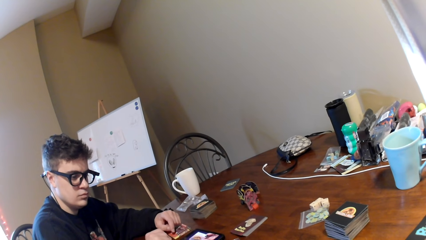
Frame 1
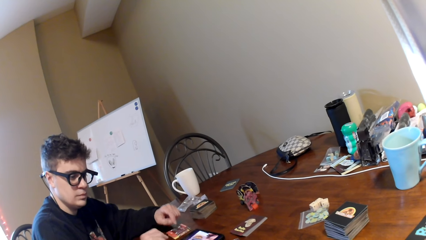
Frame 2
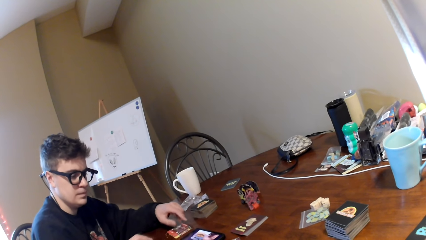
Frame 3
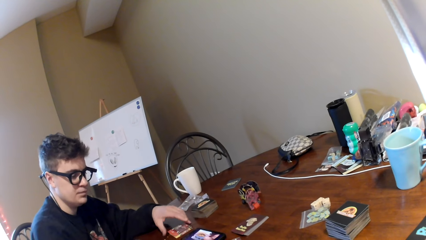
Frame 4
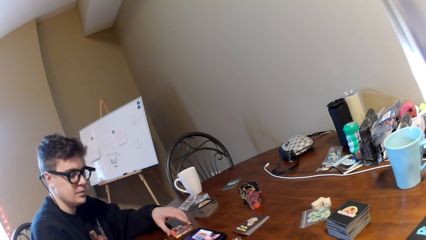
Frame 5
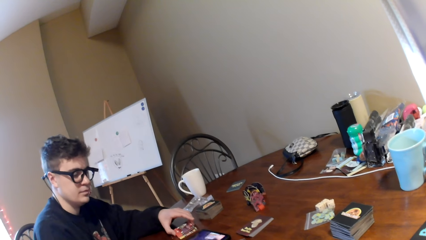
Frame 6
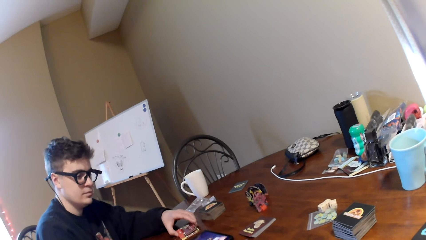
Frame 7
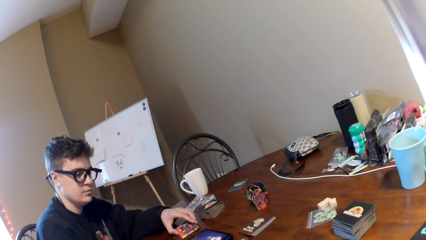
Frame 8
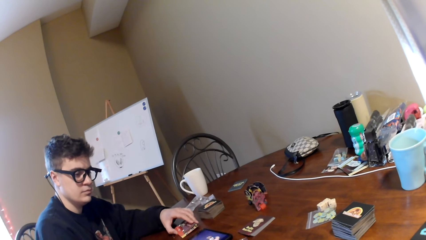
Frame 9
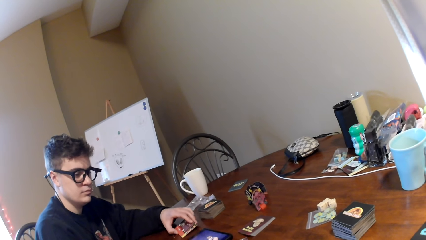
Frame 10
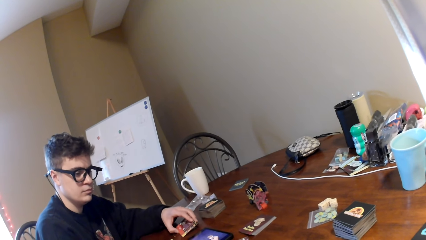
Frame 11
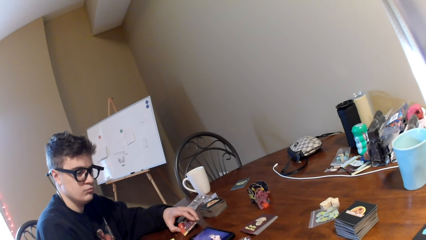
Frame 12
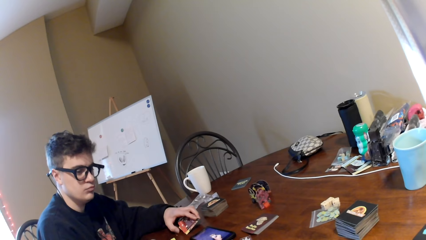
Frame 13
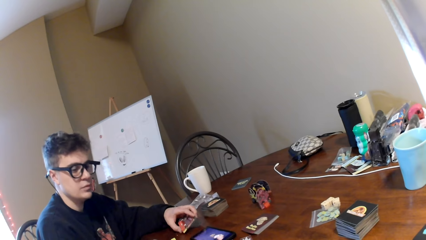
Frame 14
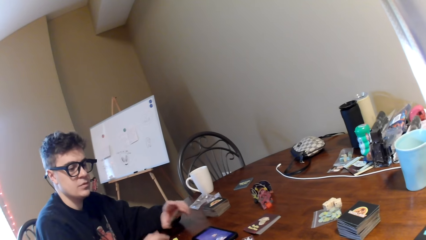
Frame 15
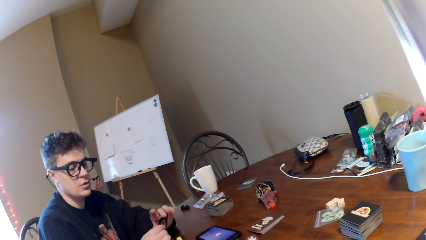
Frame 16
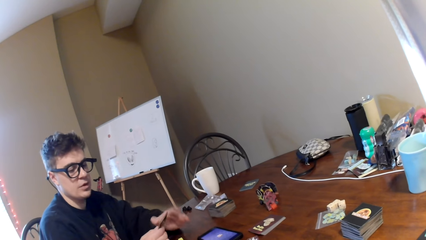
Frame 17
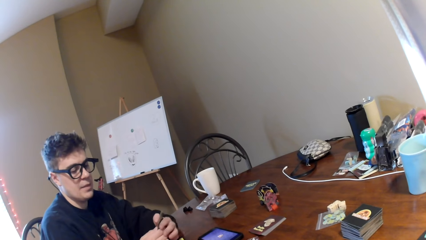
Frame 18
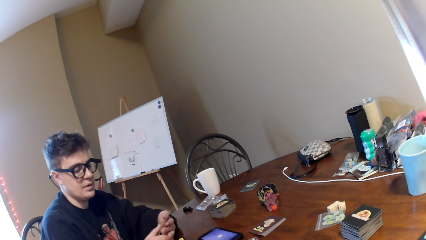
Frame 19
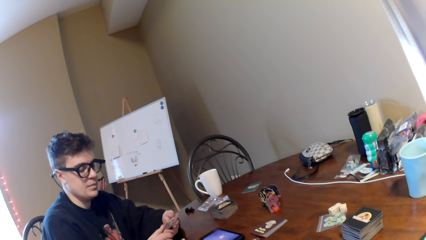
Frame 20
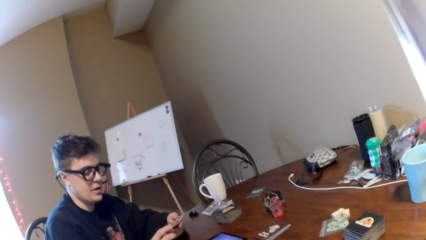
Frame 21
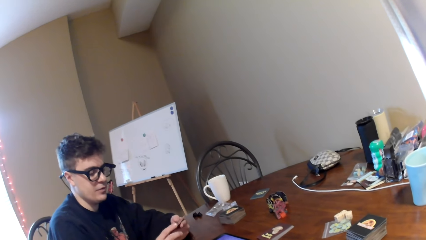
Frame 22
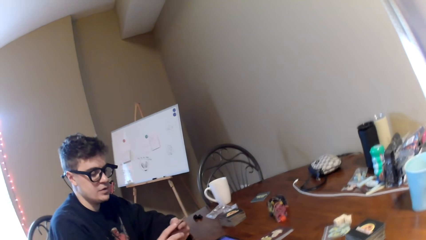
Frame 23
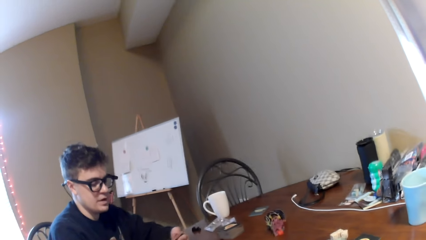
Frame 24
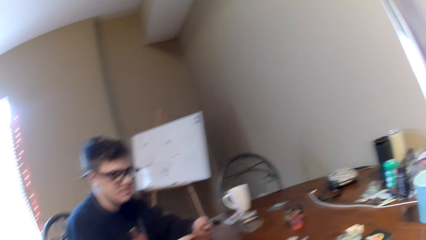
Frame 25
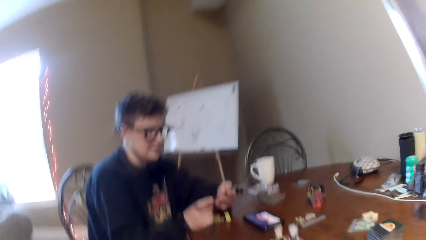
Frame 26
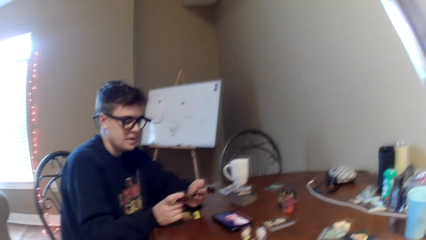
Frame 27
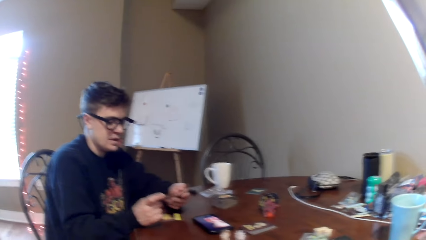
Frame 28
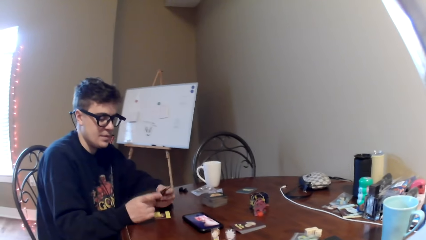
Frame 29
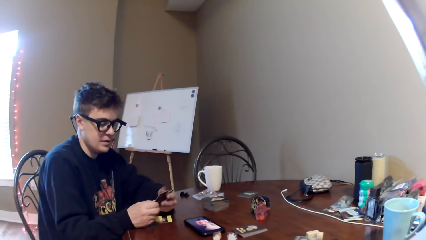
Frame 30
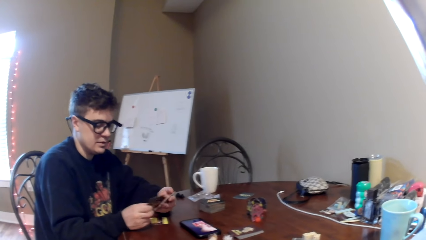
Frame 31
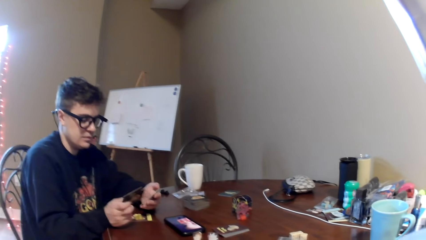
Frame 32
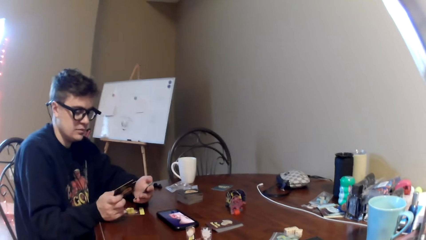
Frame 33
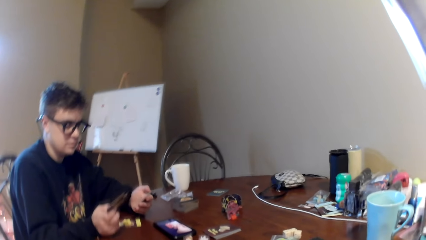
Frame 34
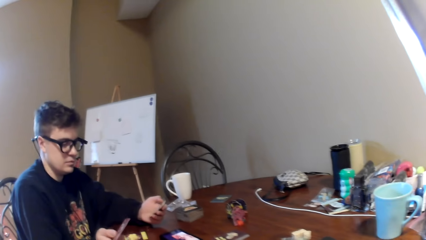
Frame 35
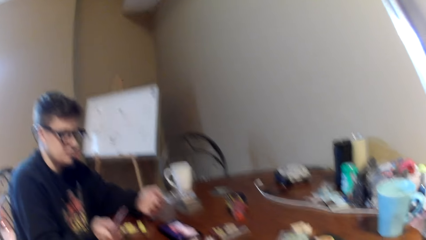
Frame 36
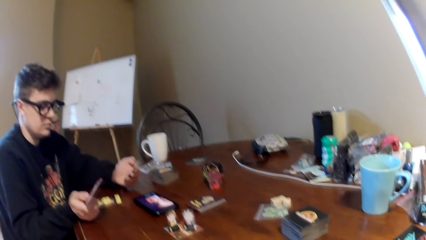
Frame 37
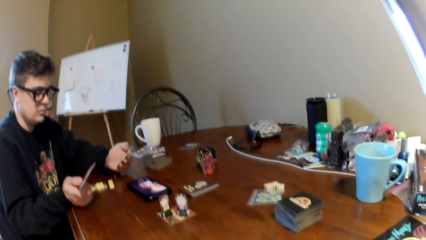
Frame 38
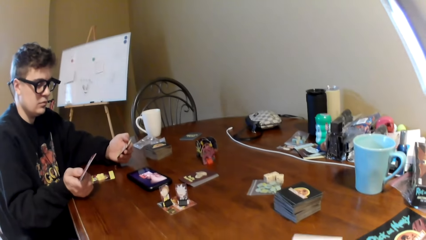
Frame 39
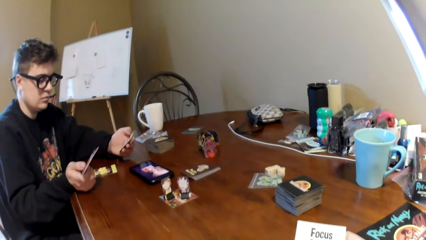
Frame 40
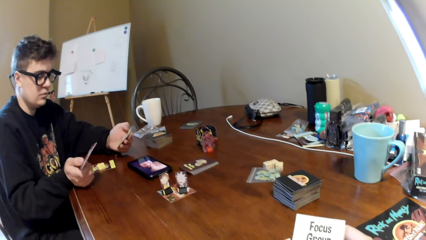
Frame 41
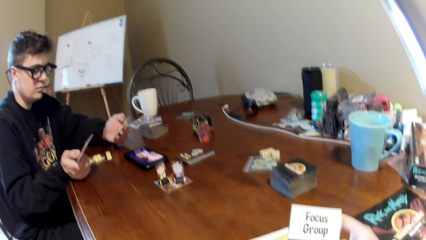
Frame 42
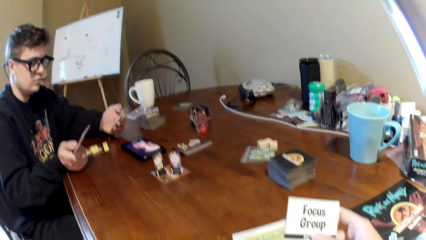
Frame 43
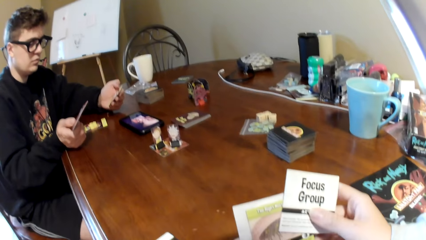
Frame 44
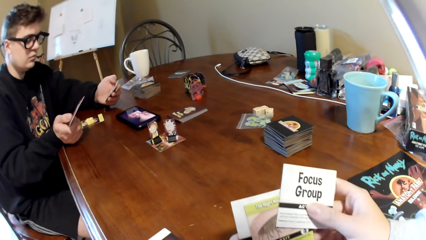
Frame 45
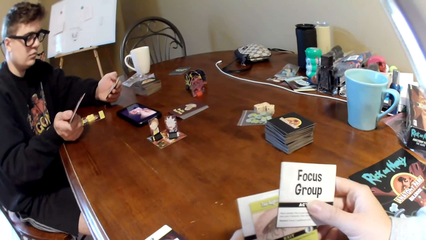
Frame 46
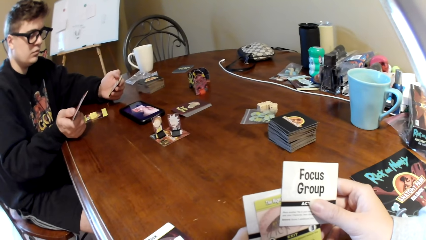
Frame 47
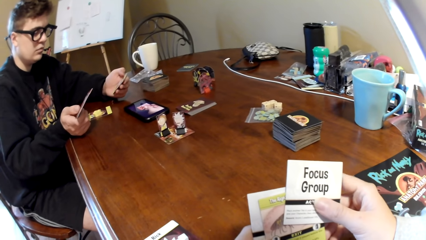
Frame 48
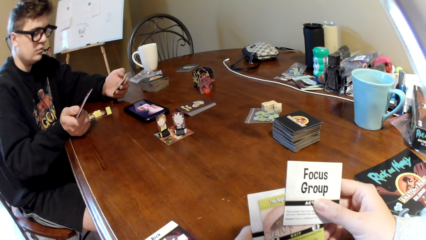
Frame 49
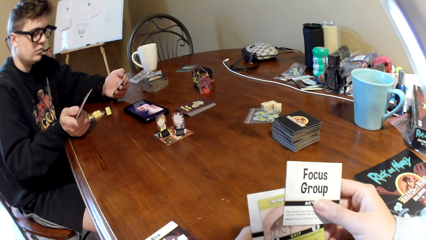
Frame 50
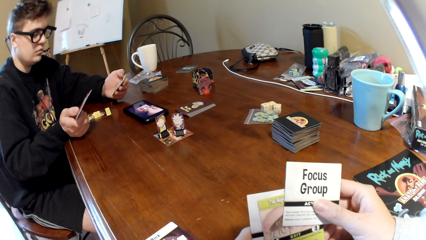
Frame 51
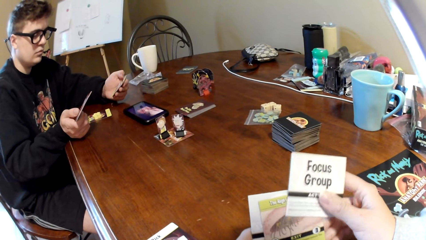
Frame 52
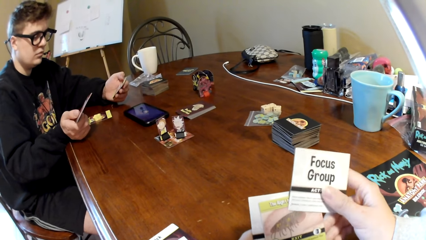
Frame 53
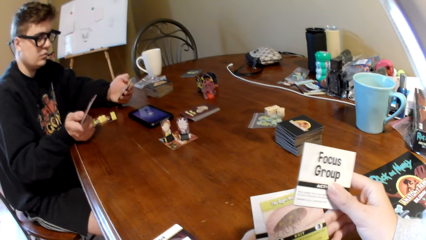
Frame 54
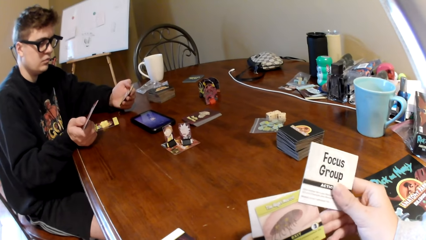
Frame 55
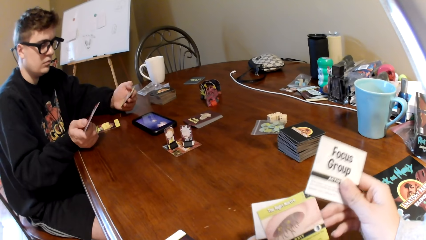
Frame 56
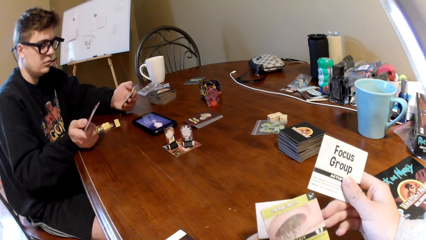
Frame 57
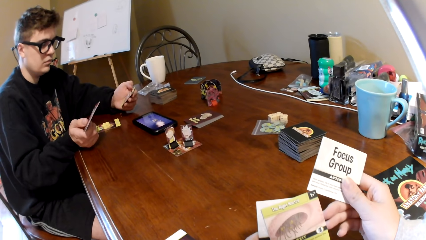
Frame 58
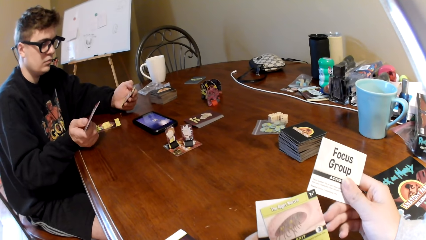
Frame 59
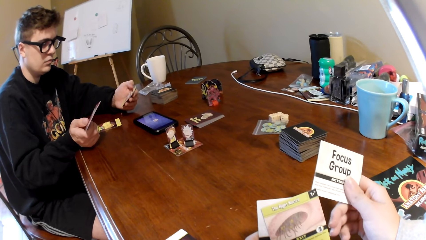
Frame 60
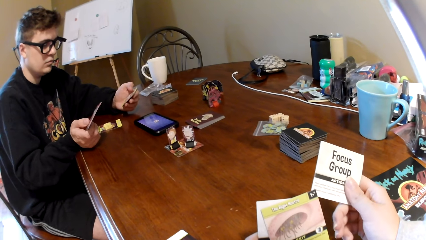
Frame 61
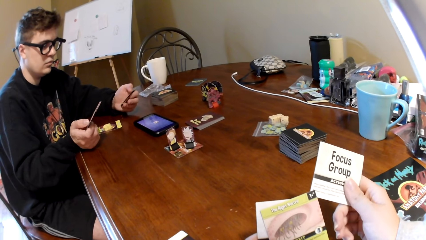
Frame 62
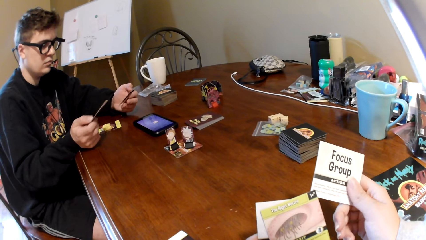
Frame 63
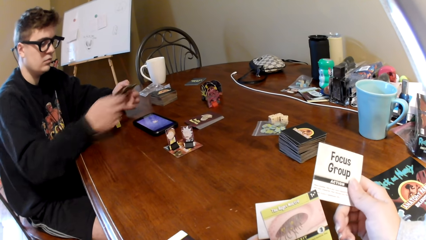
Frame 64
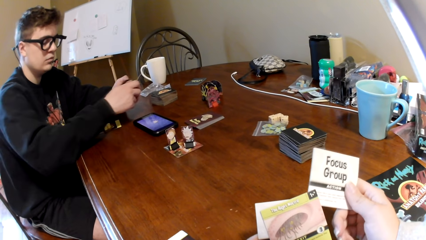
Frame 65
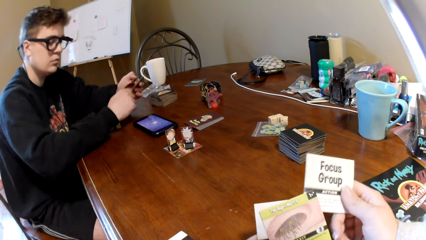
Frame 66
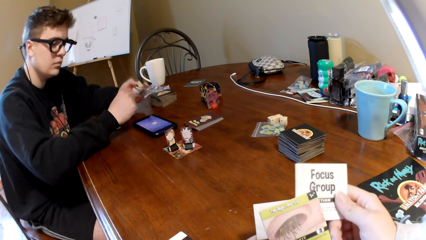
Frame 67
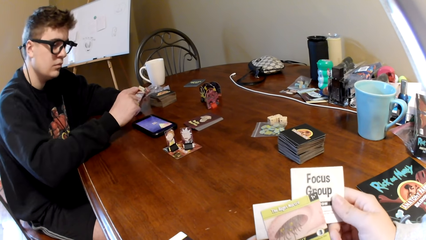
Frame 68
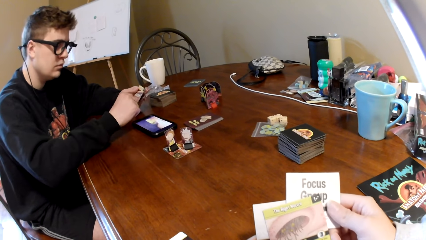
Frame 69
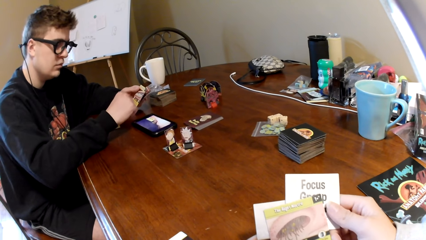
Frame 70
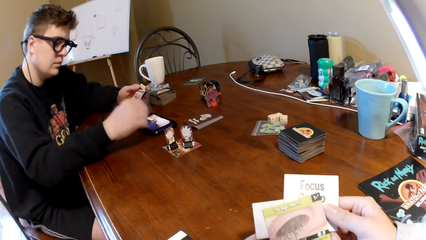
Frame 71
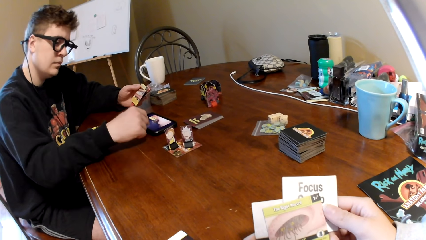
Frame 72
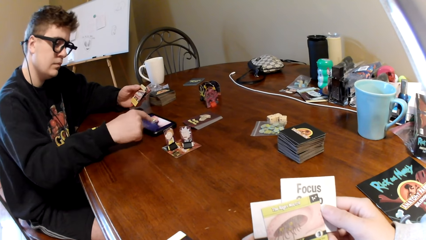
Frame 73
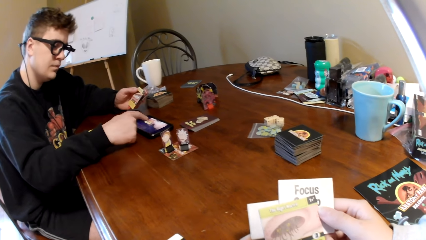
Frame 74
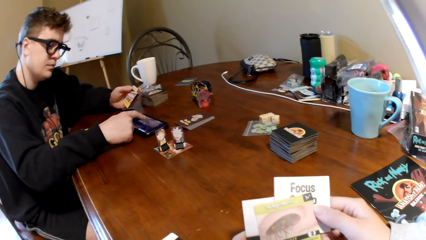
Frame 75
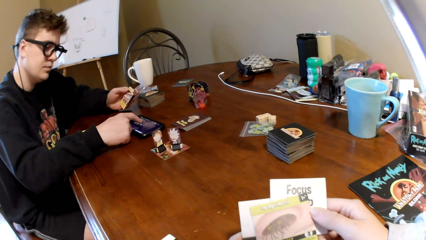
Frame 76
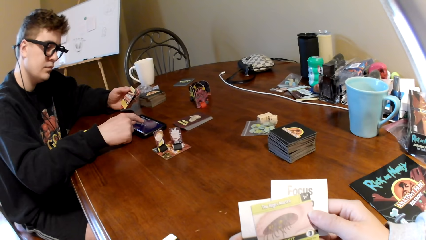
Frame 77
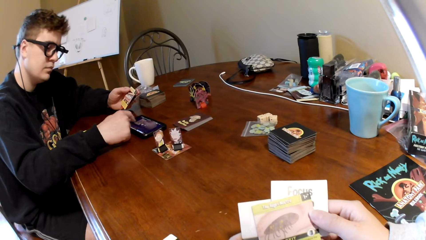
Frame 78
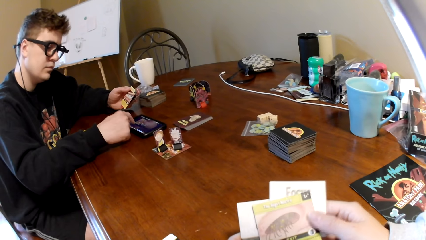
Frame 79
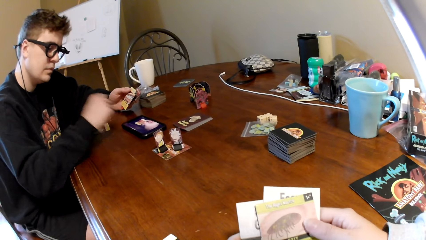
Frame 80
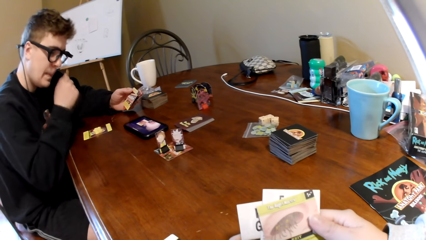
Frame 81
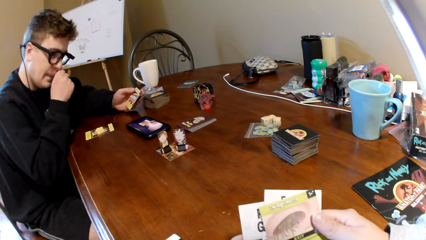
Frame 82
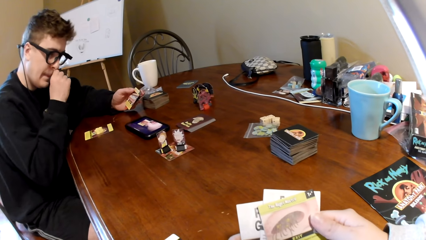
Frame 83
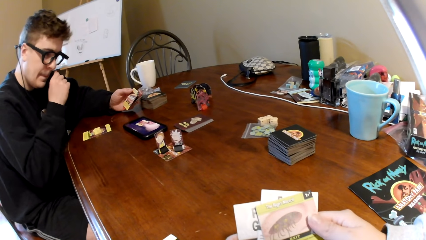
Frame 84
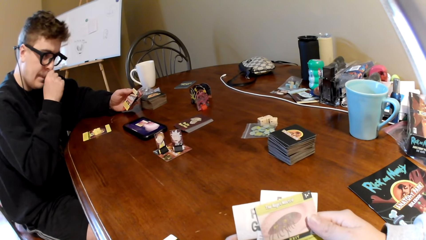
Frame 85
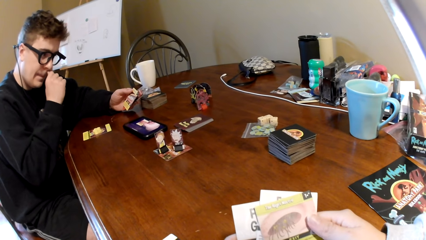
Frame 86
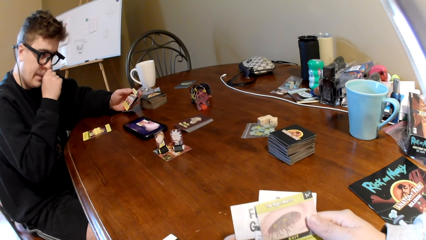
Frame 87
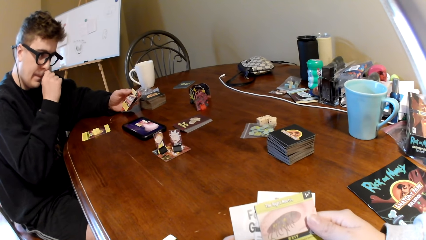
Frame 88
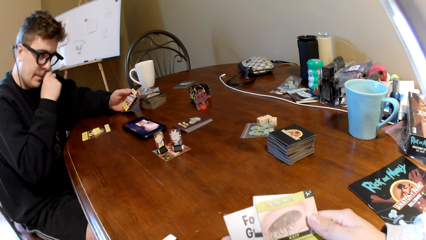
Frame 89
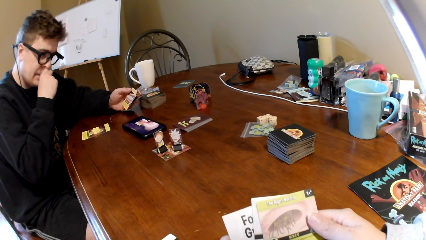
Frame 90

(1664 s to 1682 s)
The man lifts the playing card, converses with the camera wearer, shuffles the playing card, and looks at the playing card. The camera wearer holds the cards and looks at the playing card. The man moves both hands, operates a phone, touches the phone, and lifts his hand. The camera wearer looks at the playing card.
